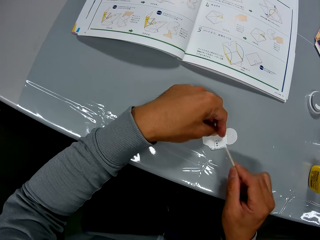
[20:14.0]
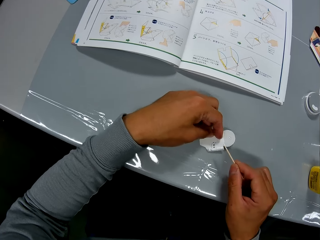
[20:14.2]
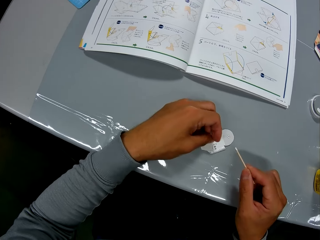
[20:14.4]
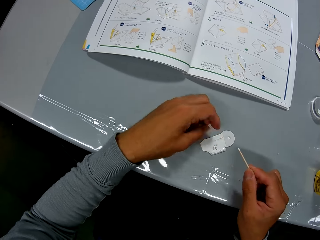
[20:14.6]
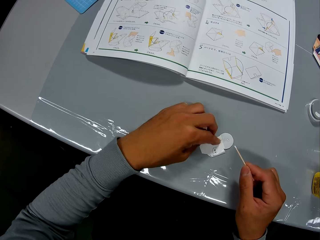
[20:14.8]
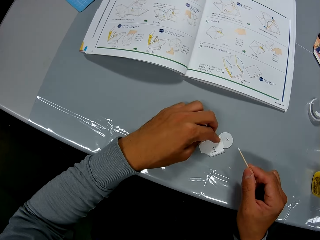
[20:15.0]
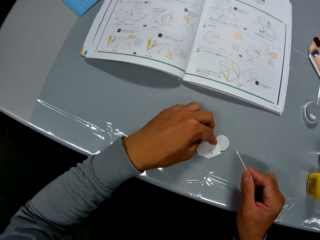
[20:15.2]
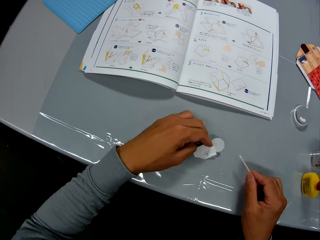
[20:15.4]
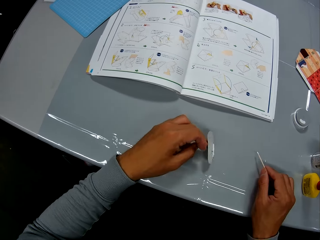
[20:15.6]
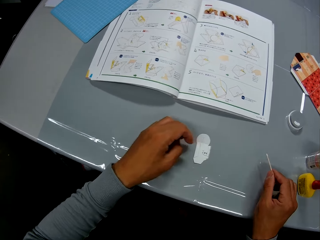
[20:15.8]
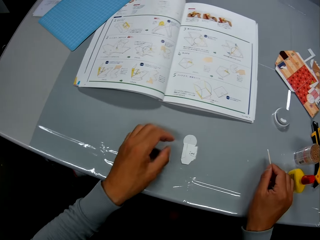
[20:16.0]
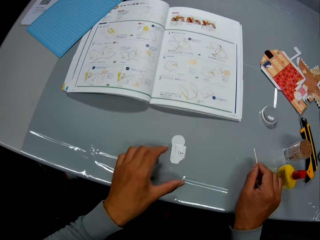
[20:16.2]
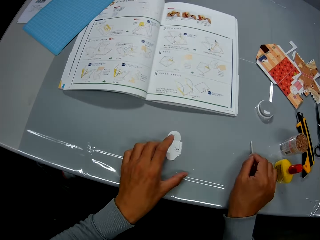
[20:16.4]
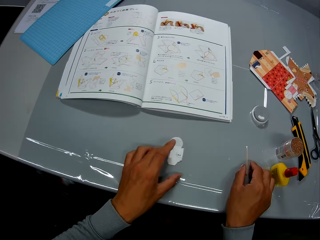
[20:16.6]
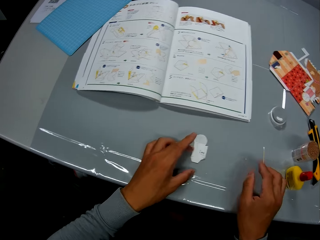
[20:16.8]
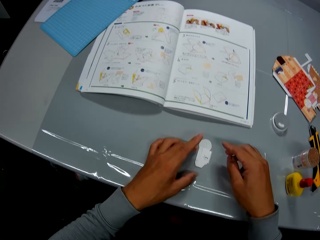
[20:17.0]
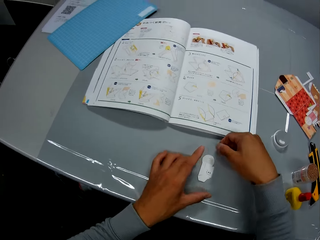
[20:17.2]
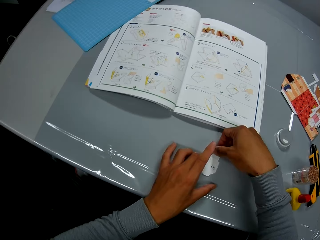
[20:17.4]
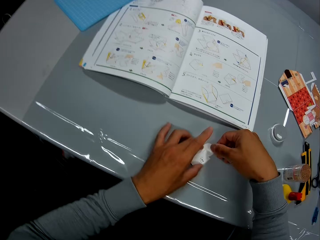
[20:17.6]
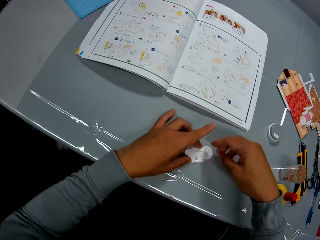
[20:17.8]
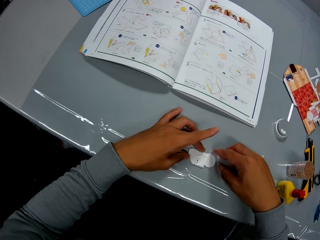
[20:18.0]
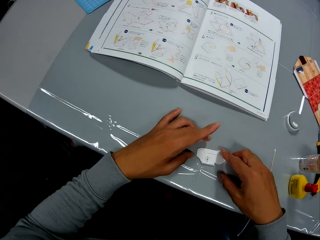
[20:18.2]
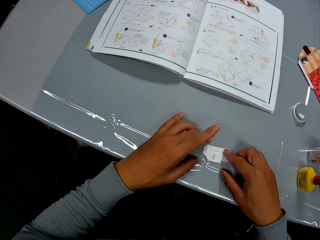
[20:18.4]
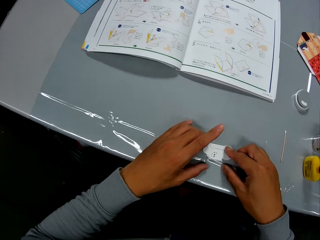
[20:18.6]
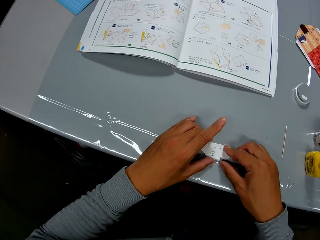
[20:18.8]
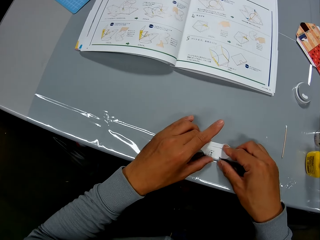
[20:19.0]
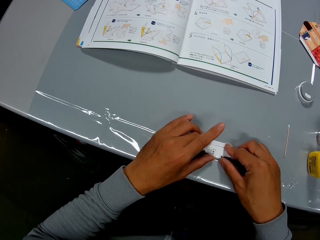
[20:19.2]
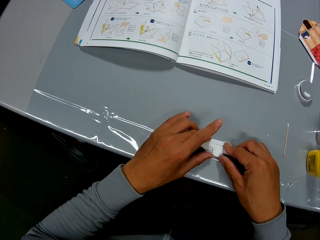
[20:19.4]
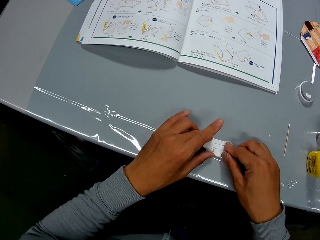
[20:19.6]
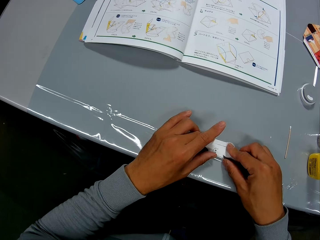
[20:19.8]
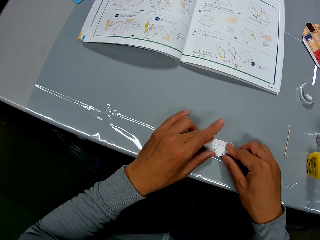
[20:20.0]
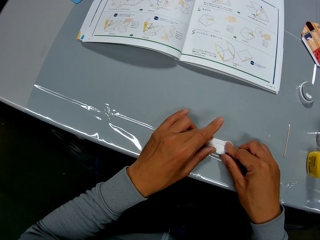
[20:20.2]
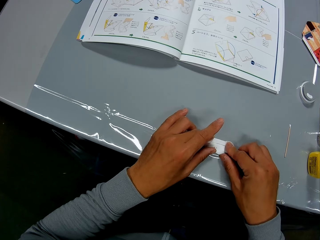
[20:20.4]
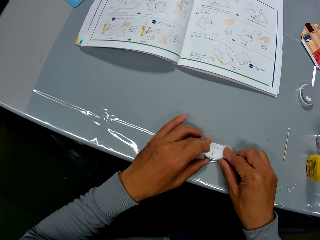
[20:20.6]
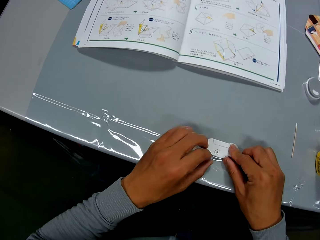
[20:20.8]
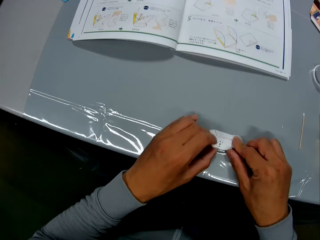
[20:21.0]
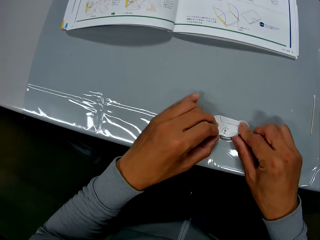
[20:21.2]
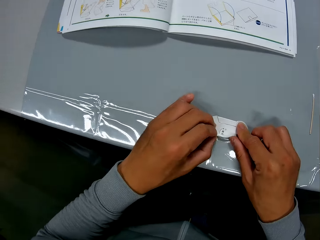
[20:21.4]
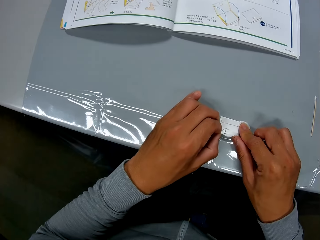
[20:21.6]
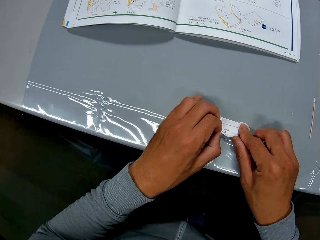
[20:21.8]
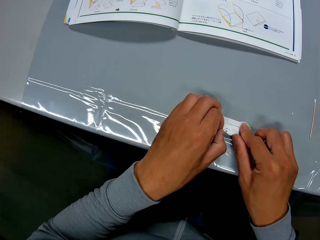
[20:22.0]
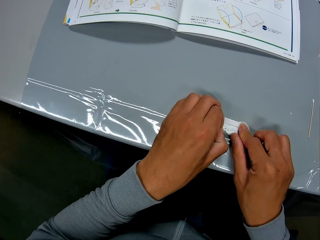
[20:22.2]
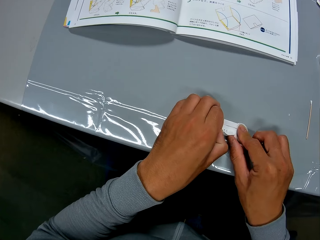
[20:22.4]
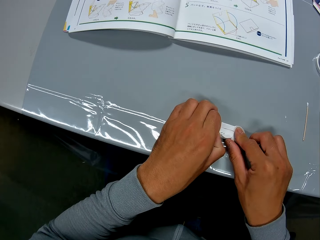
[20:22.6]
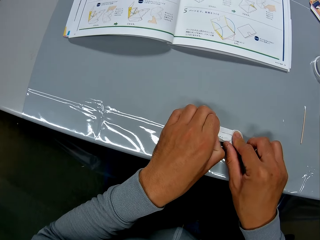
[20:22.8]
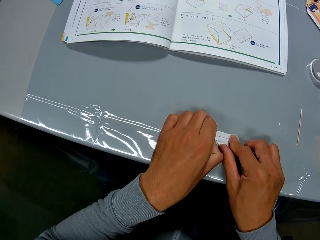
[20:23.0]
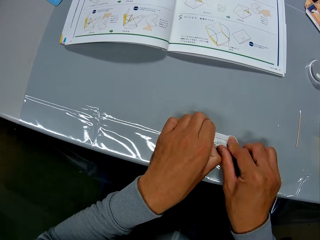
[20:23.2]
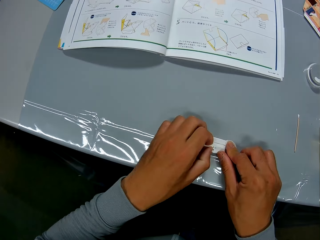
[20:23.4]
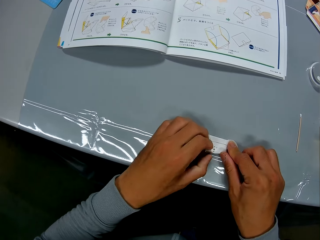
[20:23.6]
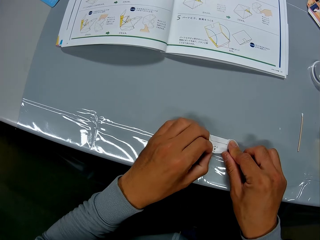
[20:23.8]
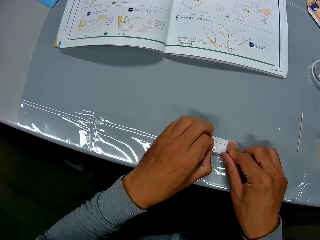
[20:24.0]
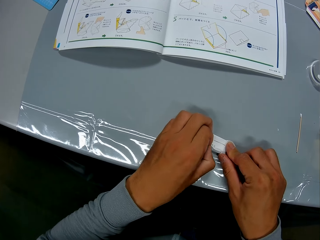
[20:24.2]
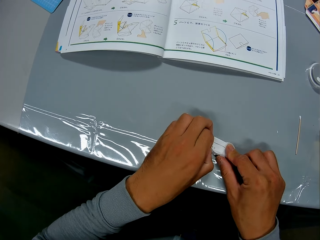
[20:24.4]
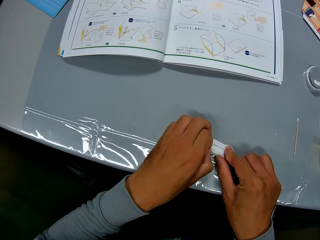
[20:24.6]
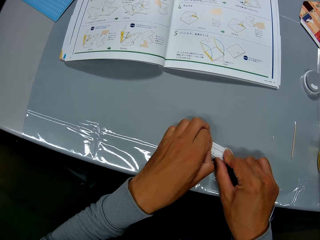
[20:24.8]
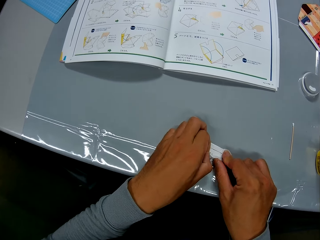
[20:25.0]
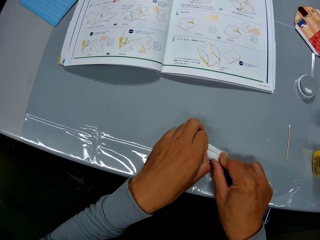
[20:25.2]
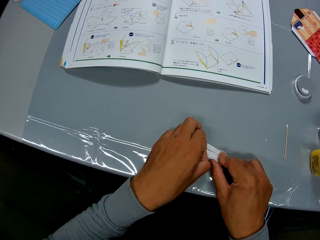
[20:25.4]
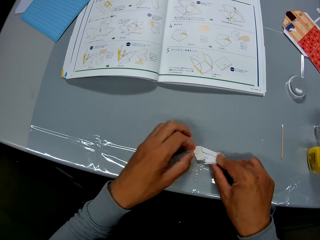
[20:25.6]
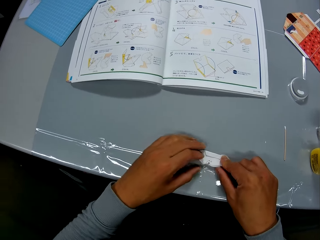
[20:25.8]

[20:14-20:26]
The camera wearer turns the cutout. He drops the gum paste tool on the table with his right hand. He adjusts the paper craft on the table with his hands. He inspects the cutout and folds the cutout.

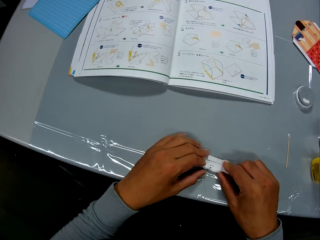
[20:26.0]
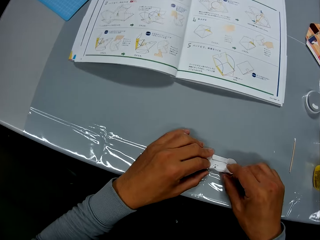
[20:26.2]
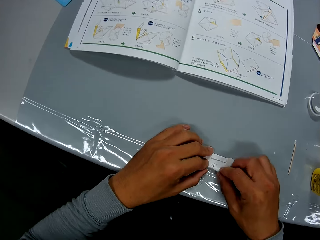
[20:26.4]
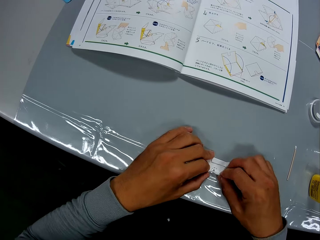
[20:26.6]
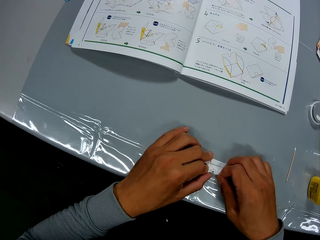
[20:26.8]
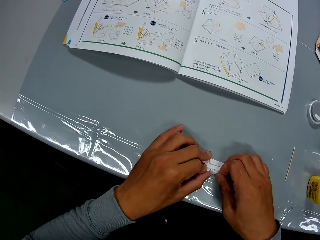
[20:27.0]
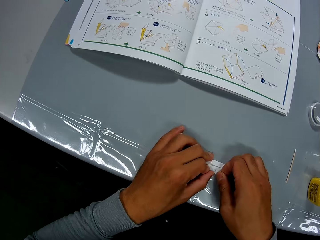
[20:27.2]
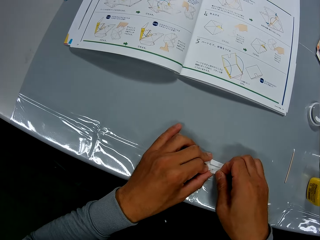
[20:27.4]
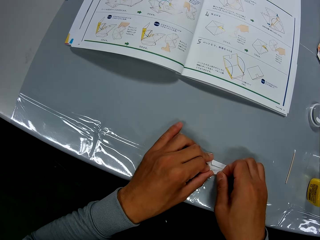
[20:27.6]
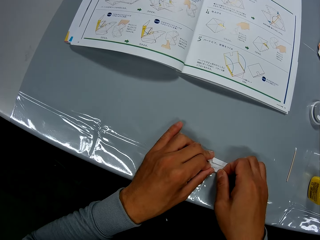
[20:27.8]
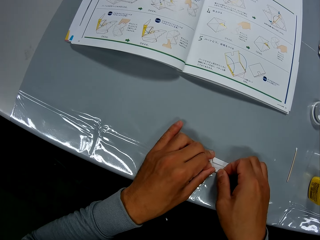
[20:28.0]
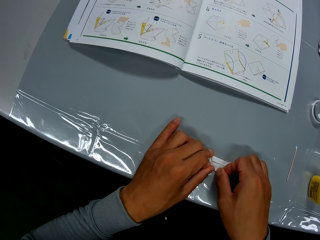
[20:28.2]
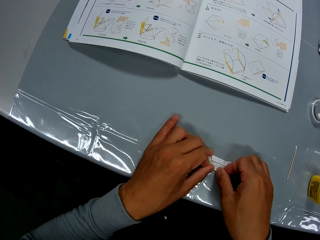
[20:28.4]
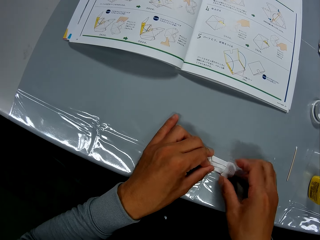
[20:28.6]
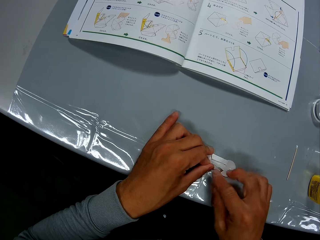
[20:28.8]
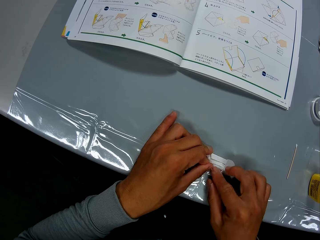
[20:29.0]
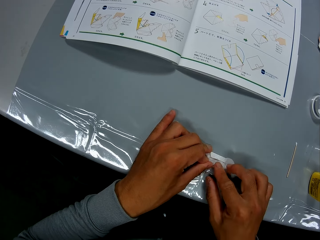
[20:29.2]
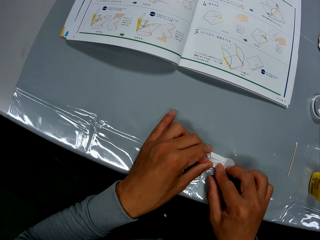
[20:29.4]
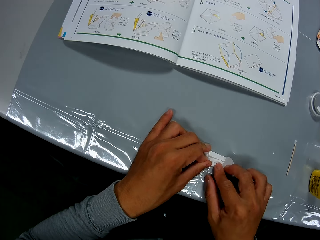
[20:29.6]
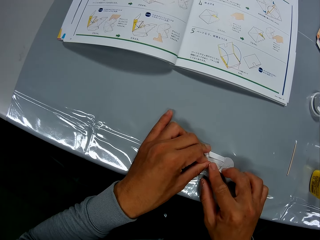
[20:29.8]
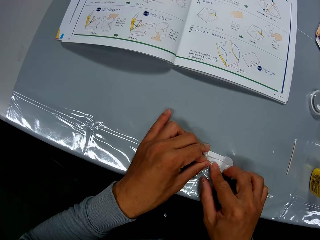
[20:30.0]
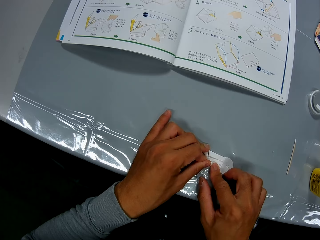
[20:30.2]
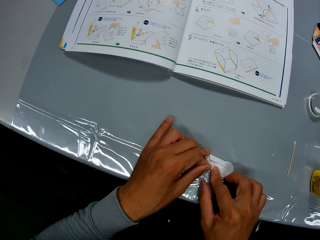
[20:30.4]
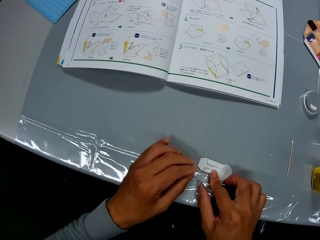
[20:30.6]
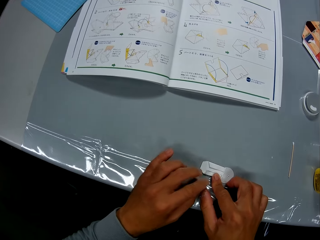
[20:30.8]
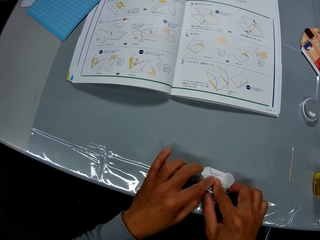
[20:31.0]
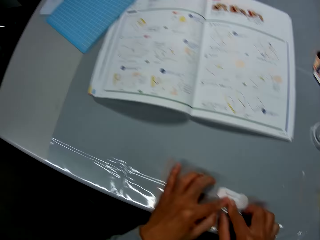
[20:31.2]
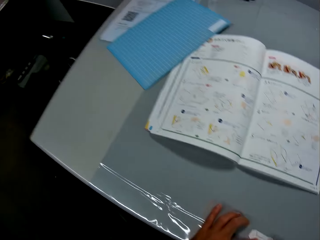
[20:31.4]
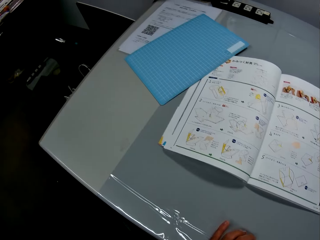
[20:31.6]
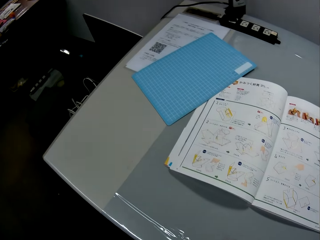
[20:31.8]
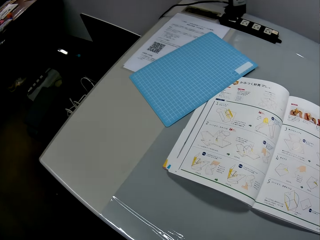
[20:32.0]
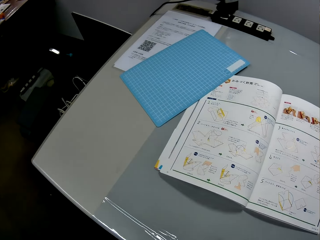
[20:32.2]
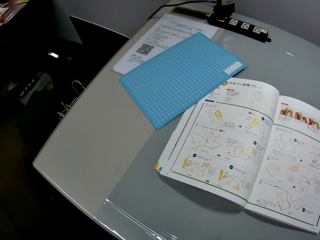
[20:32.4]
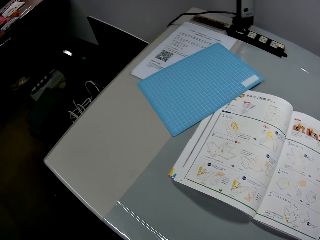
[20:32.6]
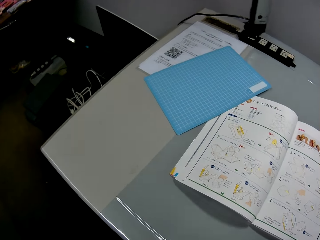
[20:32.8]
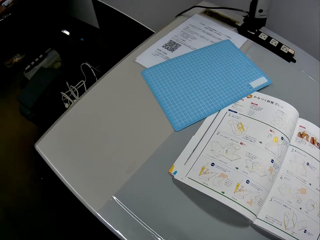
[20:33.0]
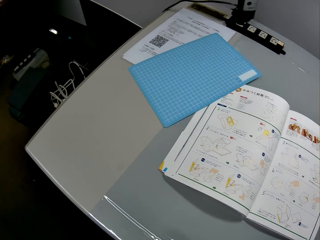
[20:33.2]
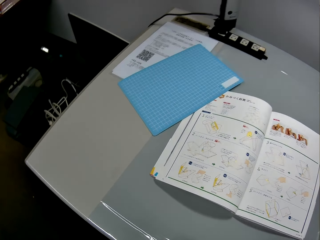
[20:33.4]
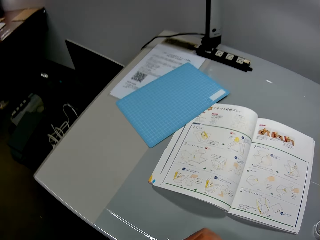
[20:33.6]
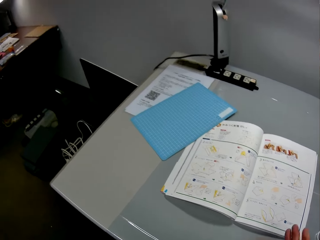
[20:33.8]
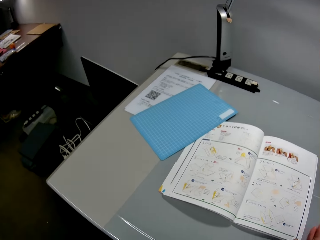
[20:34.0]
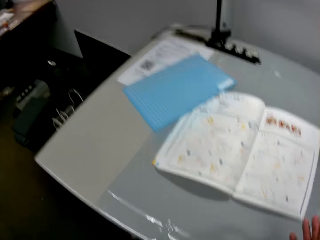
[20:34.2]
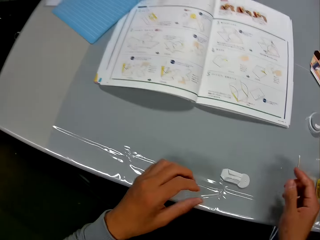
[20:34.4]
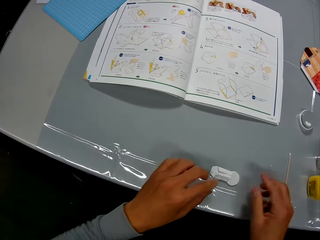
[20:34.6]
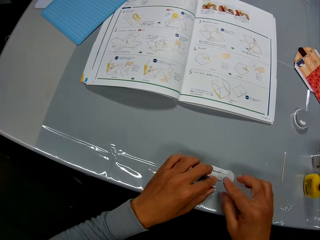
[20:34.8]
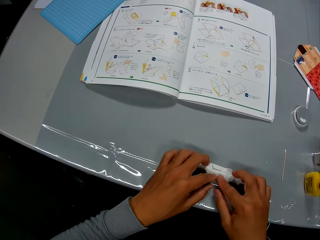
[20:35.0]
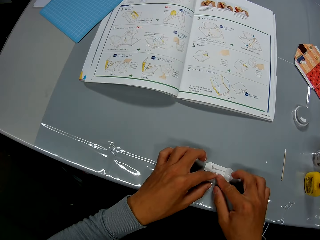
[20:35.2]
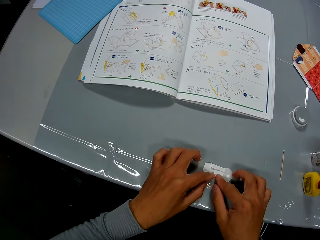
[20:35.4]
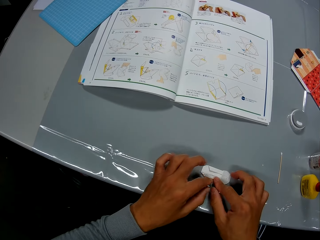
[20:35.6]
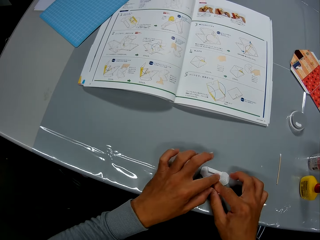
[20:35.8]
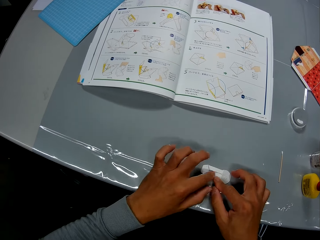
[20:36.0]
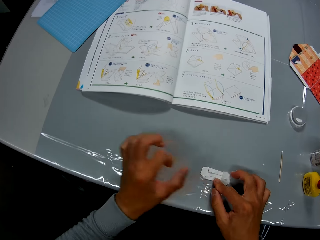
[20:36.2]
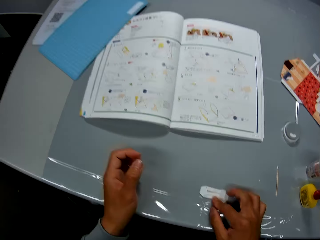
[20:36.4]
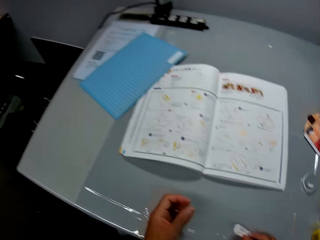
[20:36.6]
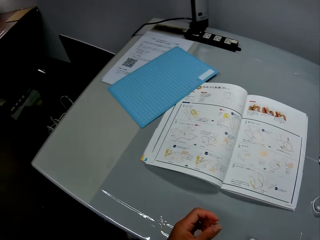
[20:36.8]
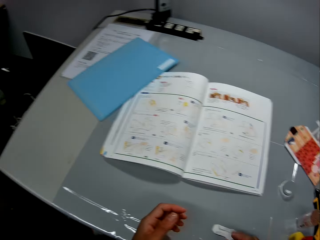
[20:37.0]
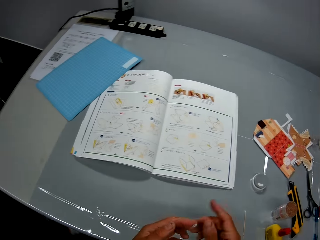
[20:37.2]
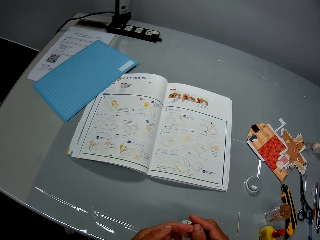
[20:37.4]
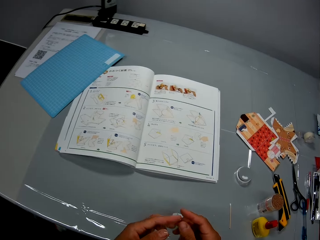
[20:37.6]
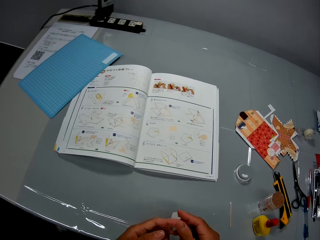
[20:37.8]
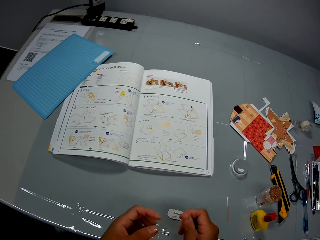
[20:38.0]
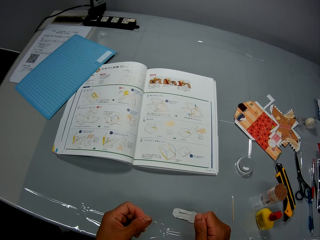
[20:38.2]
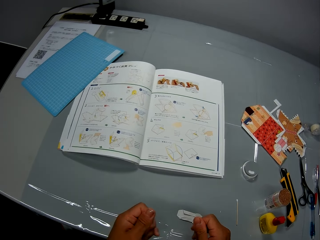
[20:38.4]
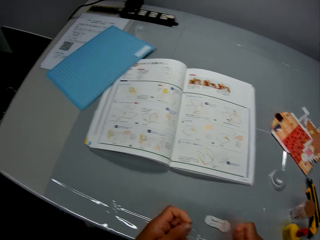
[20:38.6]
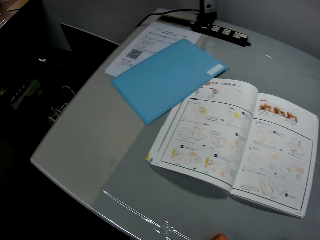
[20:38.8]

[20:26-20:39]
The camera wearer stares at the book. He folds the cutout. He stares at the book. He touches his hands. He stares at the book.
